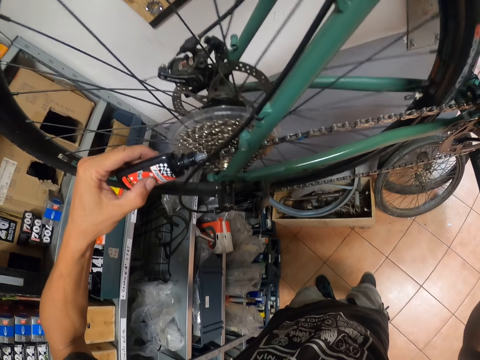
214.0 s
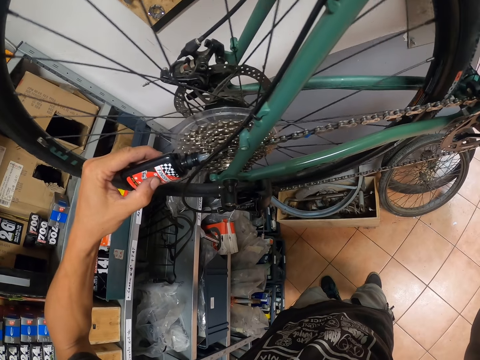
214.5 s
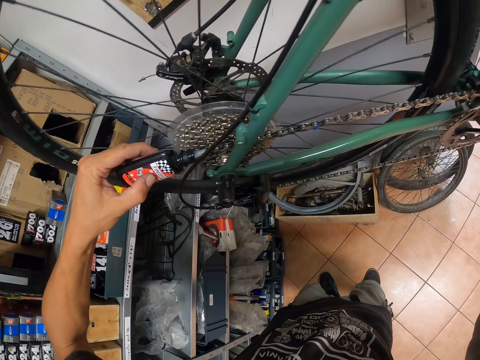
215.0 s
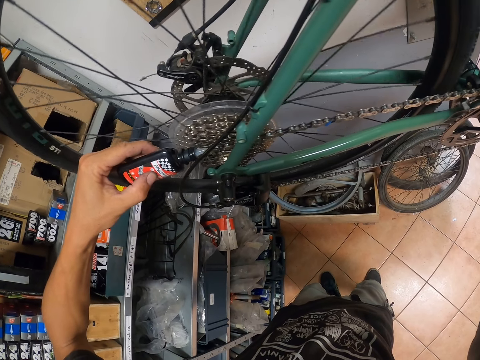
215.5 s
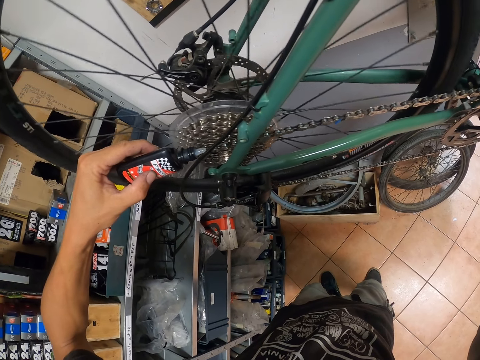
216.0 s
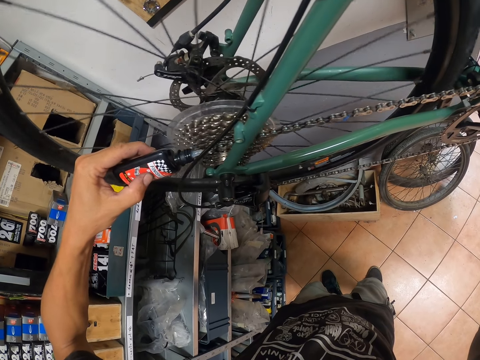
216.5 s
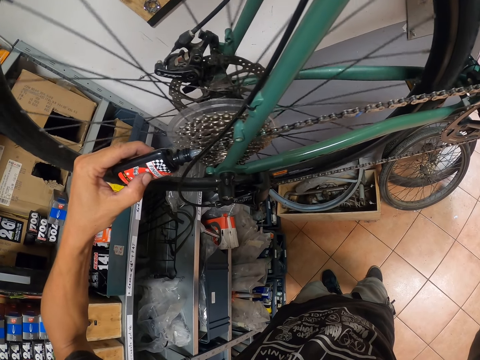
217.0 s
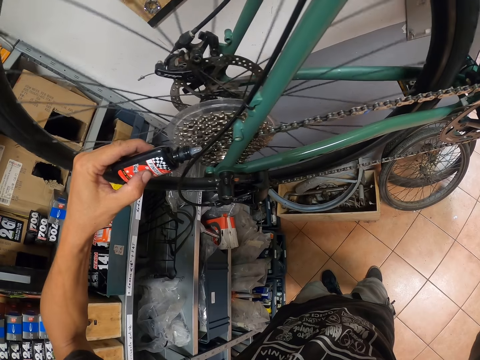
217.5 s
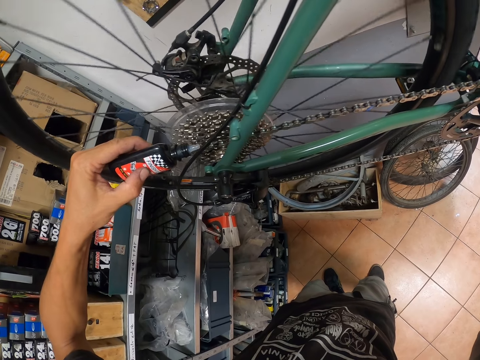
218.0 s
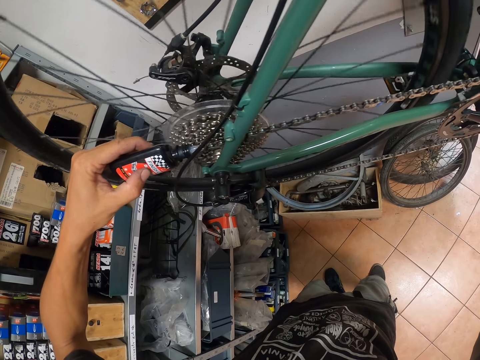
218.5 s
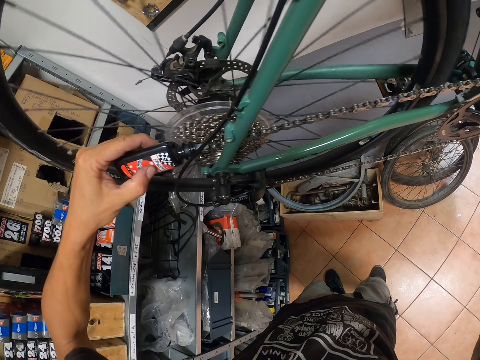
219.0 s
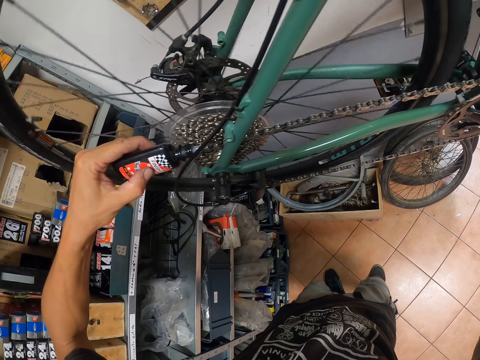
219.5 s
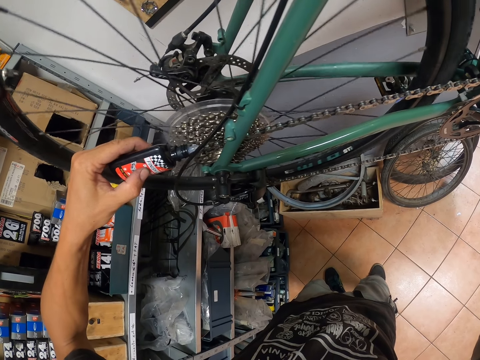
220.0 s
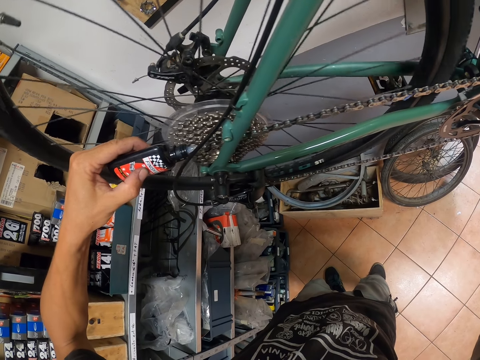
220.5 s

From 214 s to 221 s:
The camera wearer rolls the pedal with his right hand.

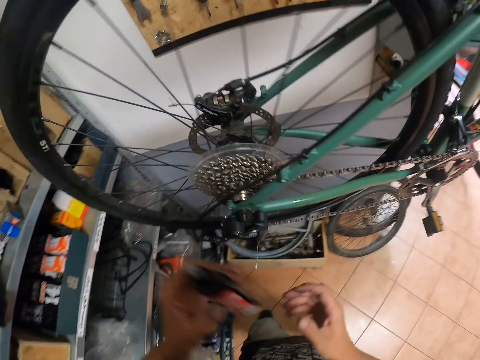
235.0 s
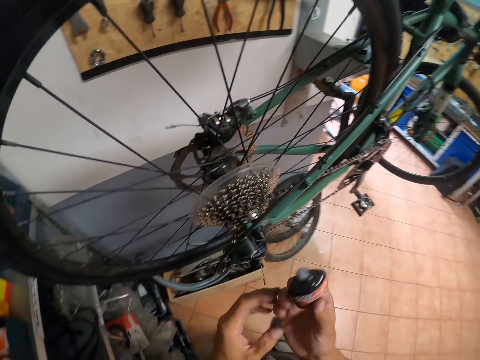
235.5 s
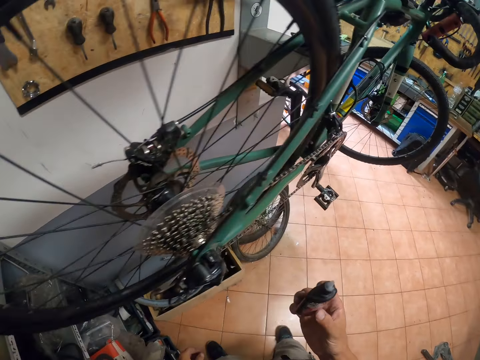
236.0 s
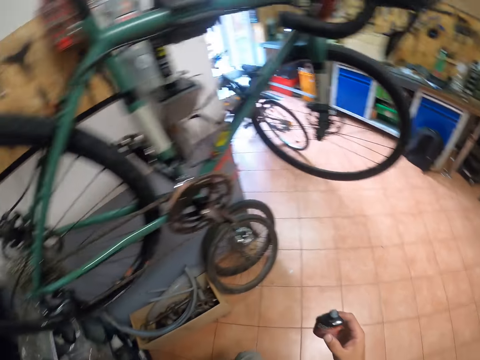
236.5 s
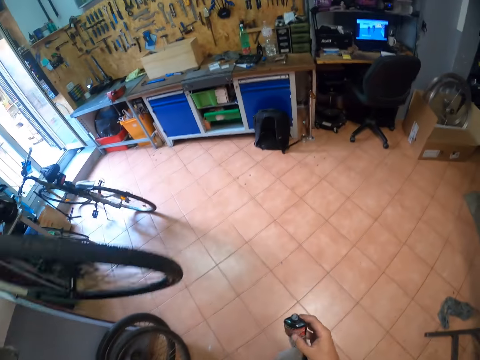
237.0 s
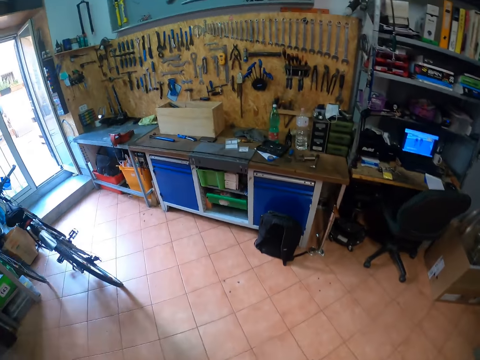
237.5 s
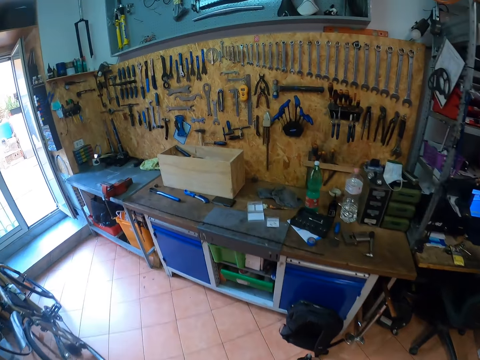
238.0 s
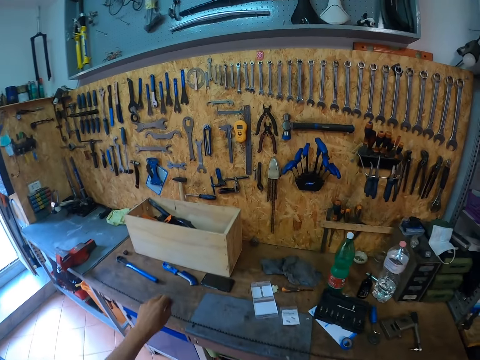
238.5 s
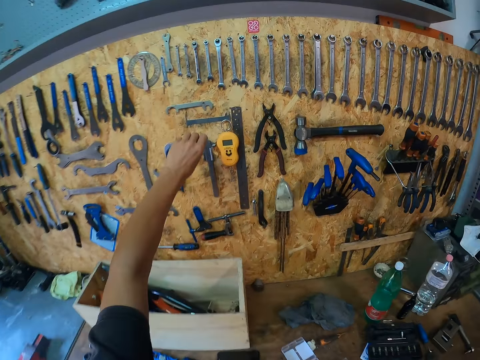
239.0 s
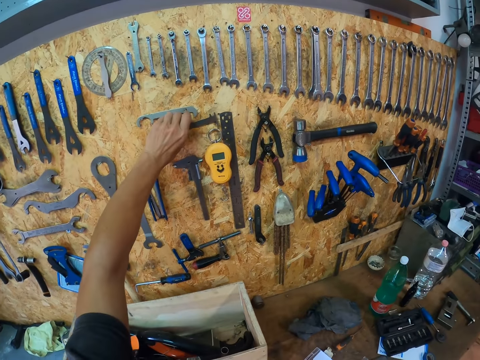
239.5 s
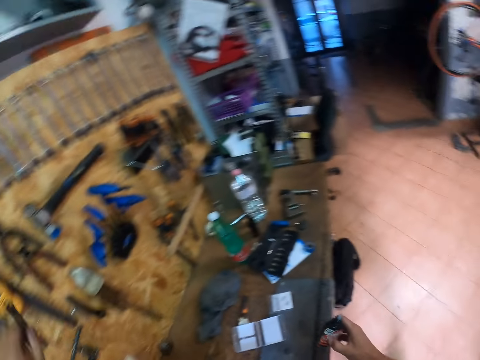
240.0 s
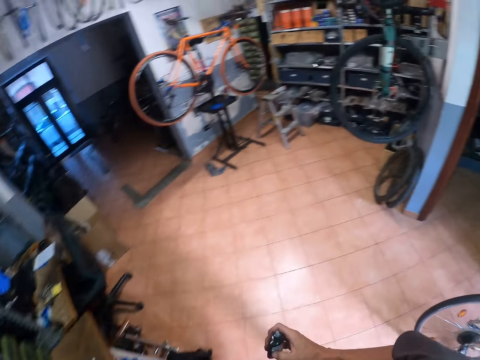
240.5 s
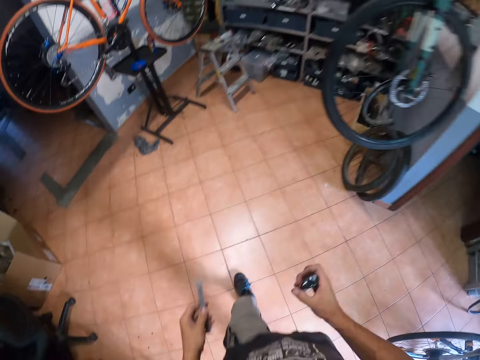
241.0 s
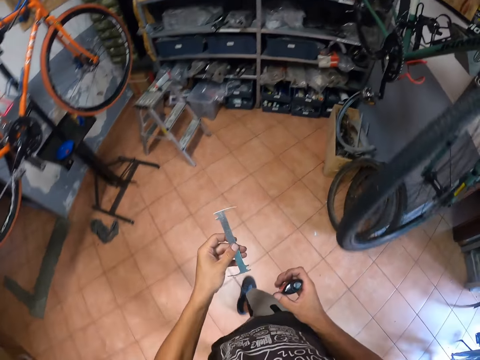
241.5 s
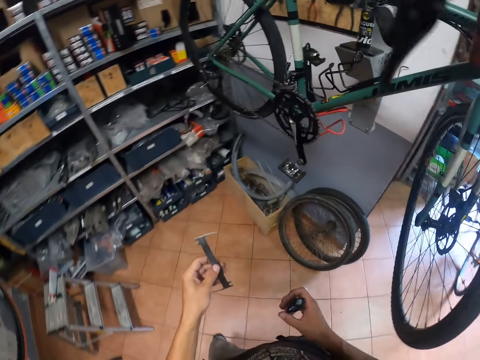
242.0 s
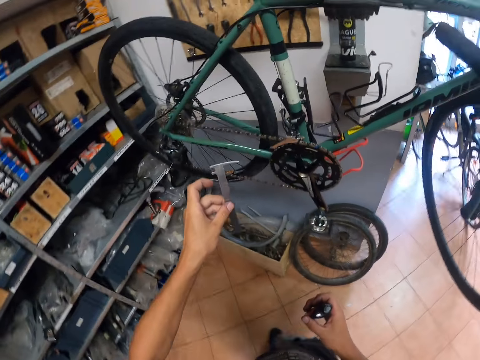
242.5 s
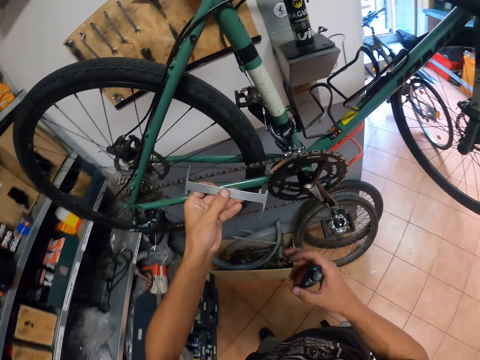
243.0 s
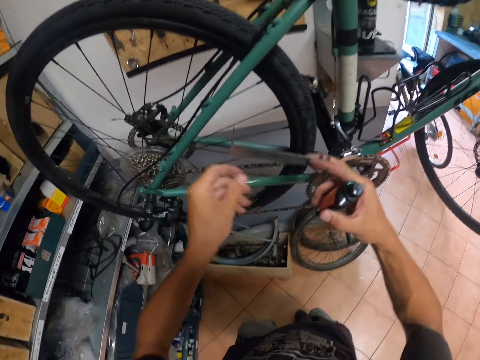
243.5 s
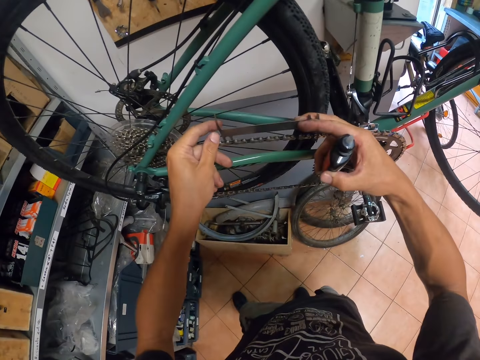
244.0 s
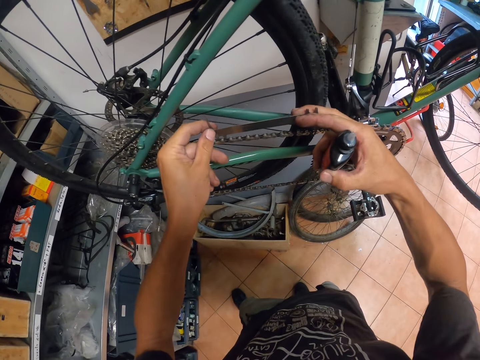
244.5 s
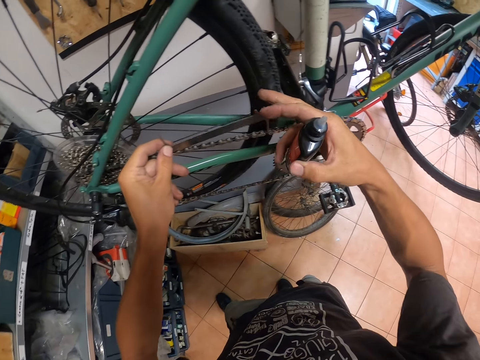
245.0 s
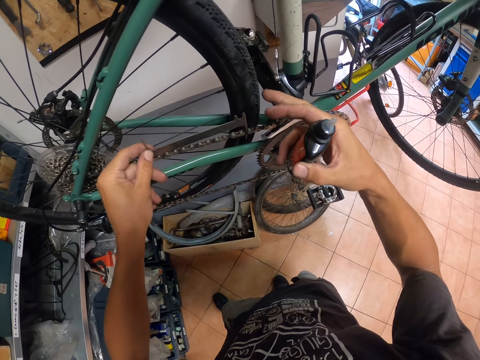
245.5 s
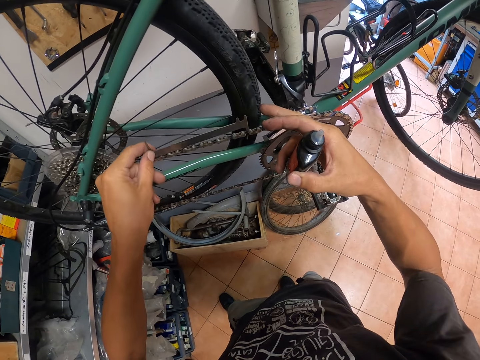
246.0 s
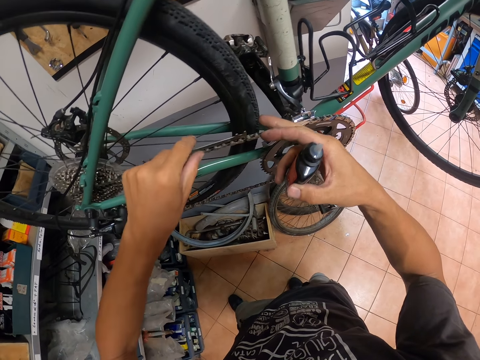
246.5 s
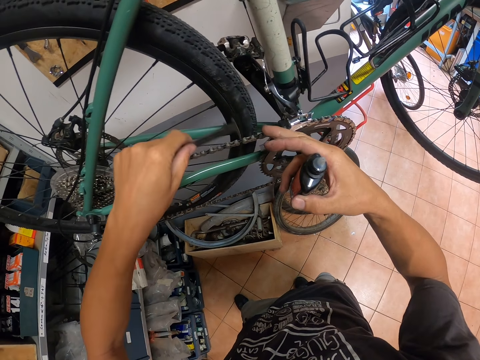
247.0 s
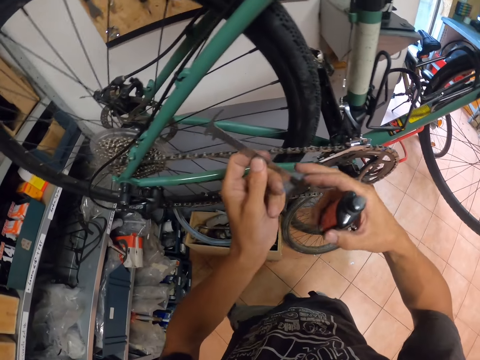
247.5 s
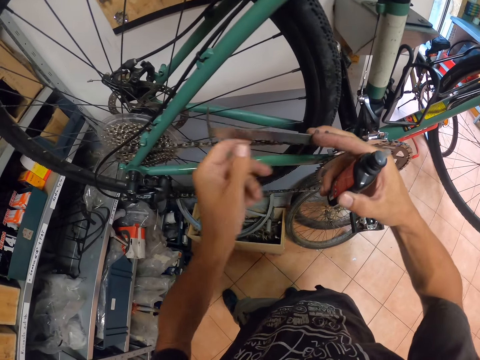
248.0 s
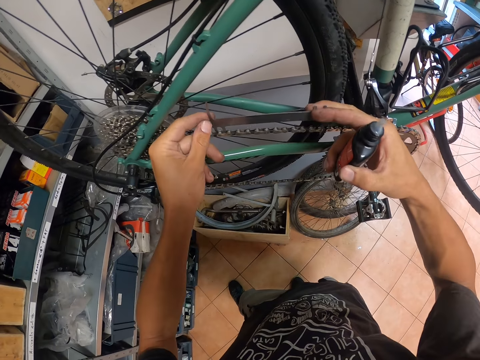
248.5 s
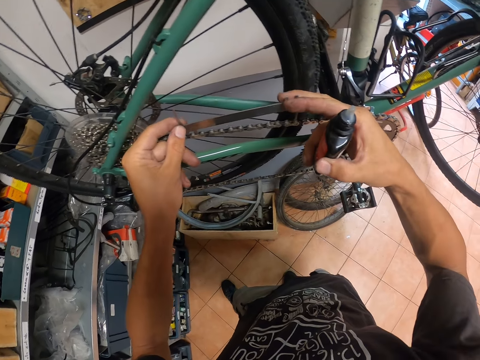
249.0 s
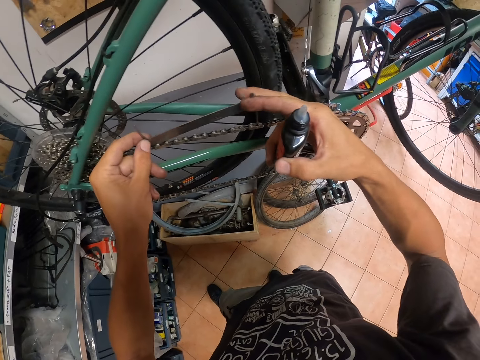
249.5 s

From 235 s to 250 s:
The camera wearer walks in the room towards the desk. He takes a Vernier caliper from the shelf with his left hand. He walks in the room. He measures the chain with the Vernier caliper. He flips the Vernier caliper. He measures the chain with the Vernier caliper.

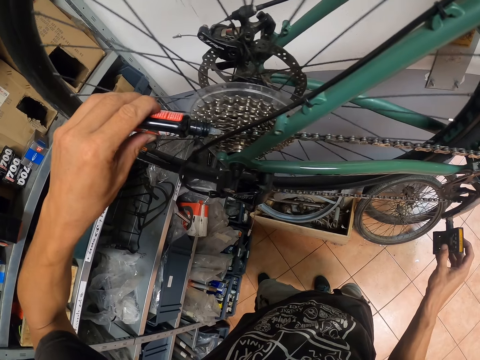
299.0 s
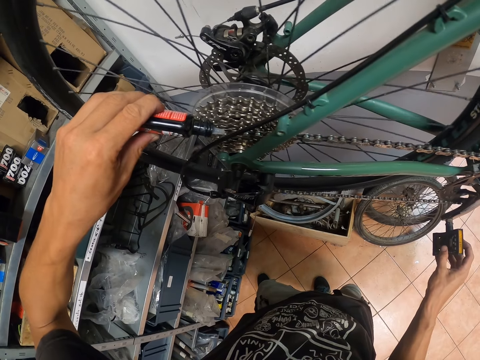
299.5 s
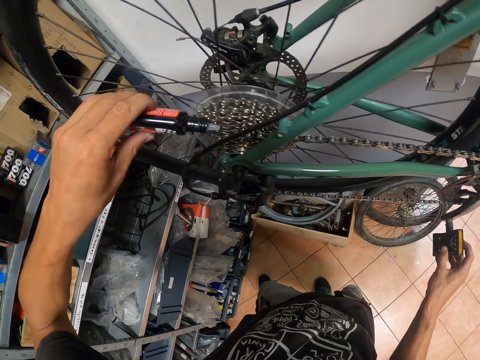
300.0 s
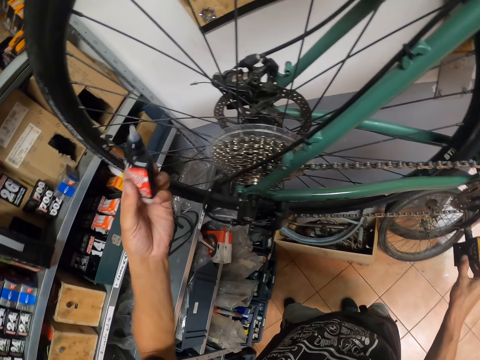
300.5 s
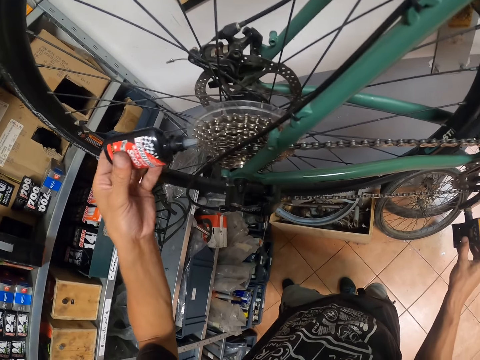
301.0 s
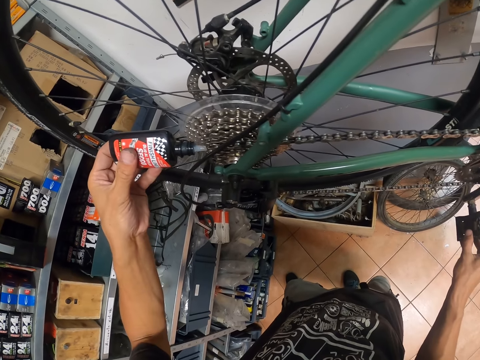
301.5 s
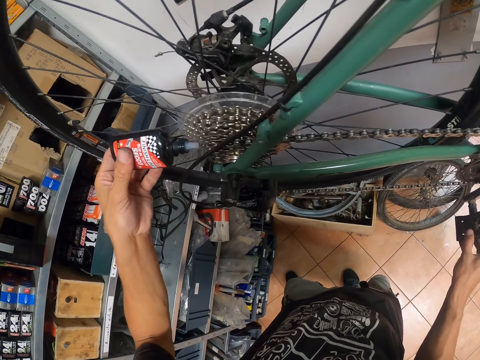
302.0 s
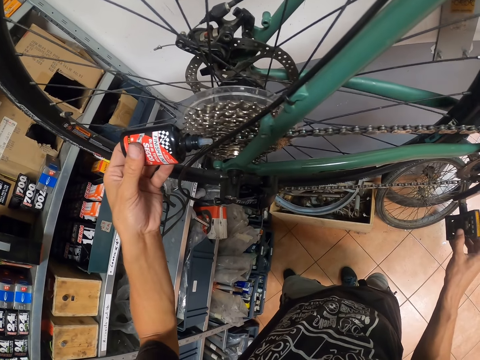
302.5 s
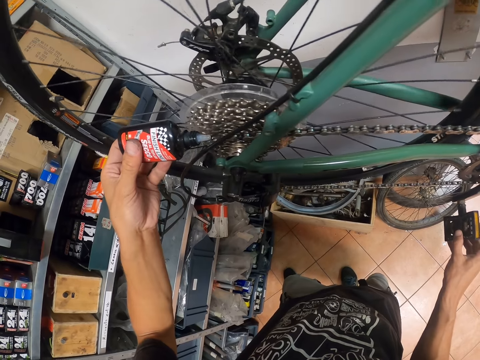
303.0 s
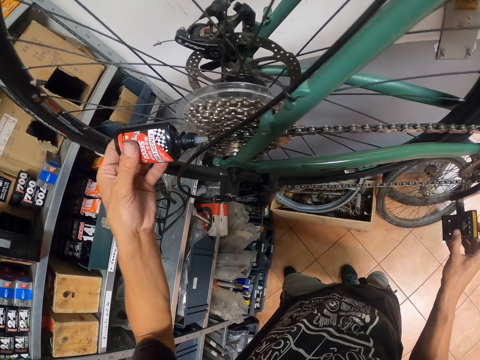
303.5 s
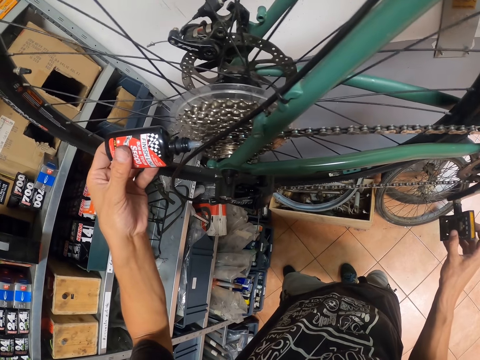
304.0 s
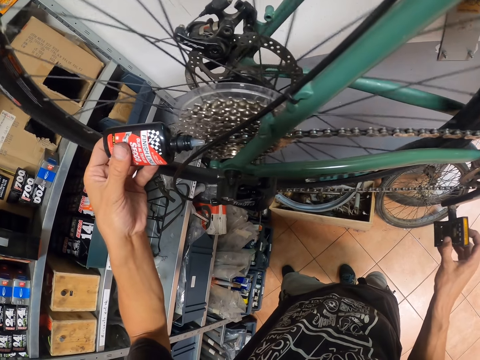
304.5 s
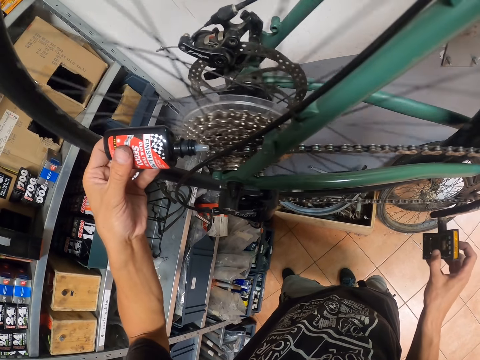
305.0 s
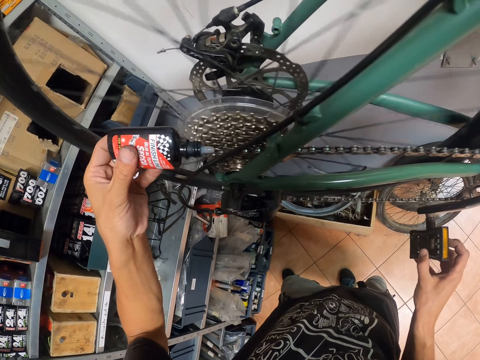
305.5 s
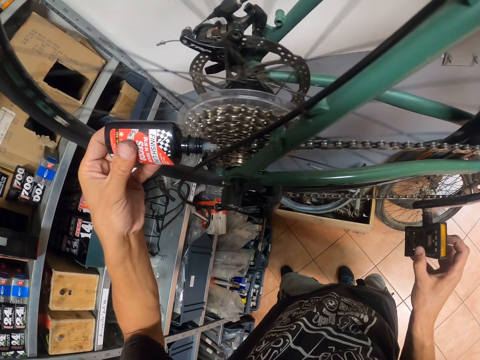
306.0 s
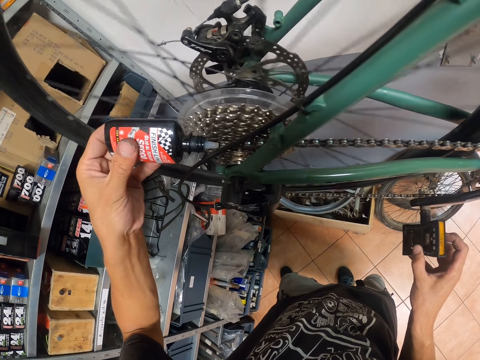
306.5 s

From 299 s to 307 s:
The camera wearer stops greasing the chain ring of the bicycle. He greases the bicycle chain ring with the grease in his left hand. He rotates the bicycle chain. He adjusts the pedal of the bicycle with his right hand.
